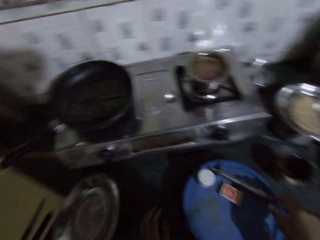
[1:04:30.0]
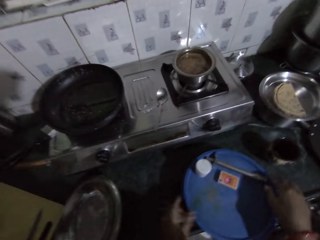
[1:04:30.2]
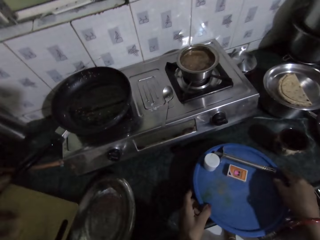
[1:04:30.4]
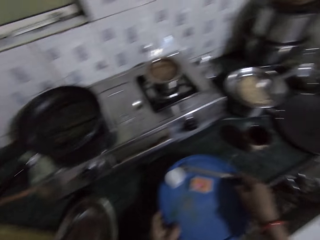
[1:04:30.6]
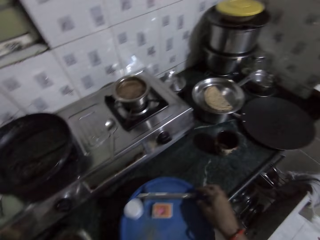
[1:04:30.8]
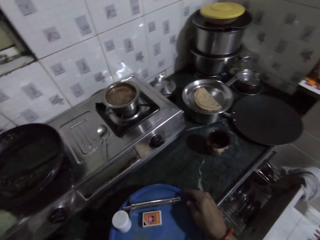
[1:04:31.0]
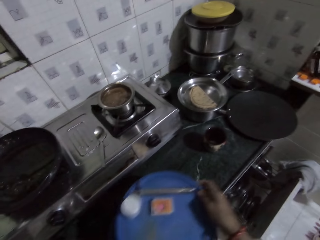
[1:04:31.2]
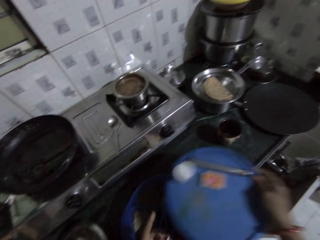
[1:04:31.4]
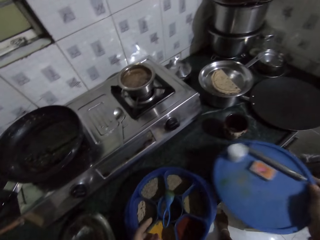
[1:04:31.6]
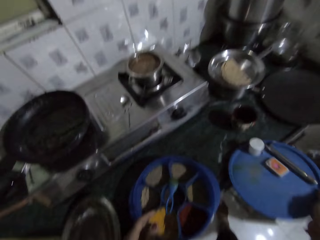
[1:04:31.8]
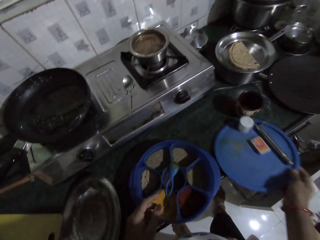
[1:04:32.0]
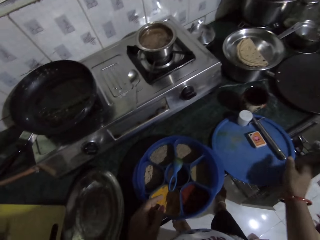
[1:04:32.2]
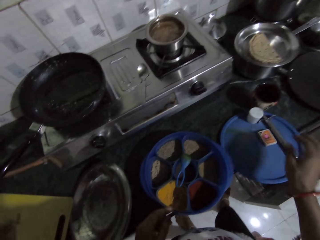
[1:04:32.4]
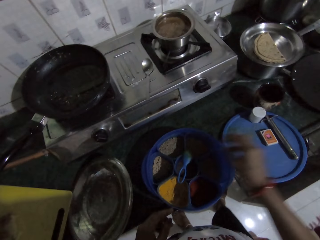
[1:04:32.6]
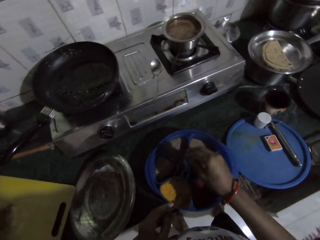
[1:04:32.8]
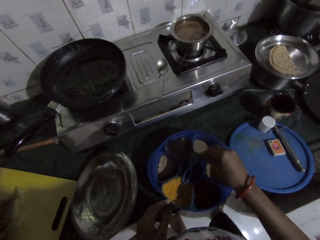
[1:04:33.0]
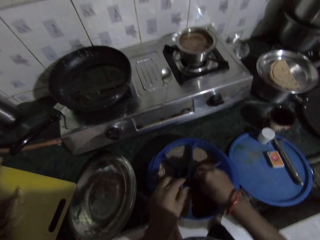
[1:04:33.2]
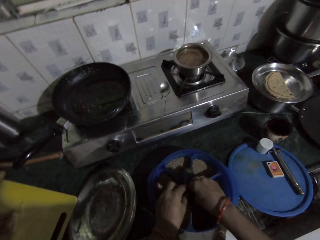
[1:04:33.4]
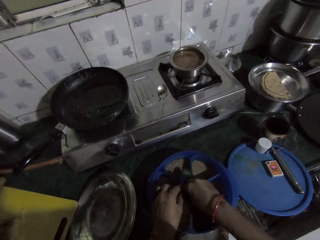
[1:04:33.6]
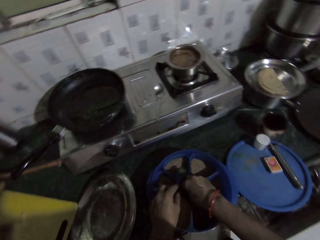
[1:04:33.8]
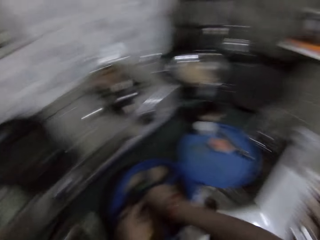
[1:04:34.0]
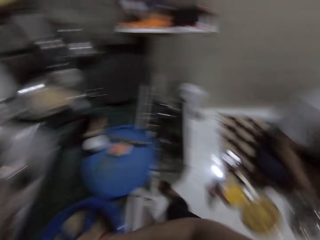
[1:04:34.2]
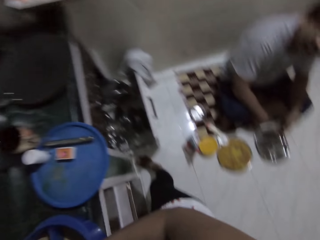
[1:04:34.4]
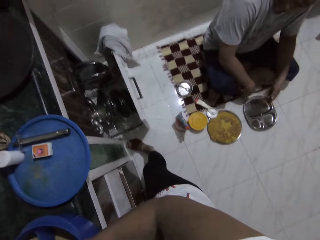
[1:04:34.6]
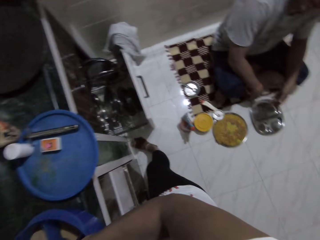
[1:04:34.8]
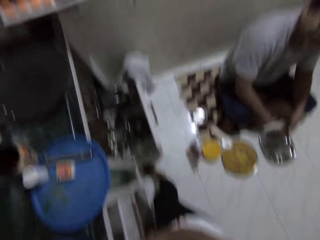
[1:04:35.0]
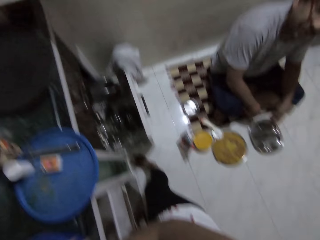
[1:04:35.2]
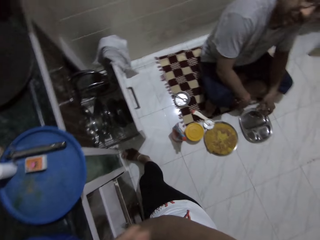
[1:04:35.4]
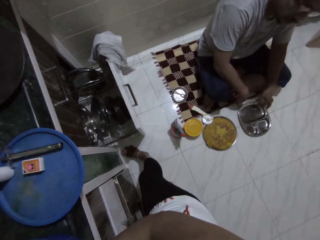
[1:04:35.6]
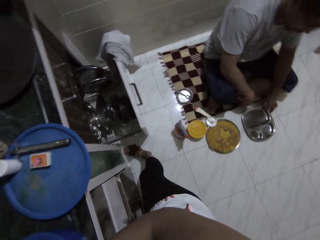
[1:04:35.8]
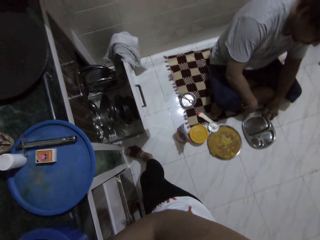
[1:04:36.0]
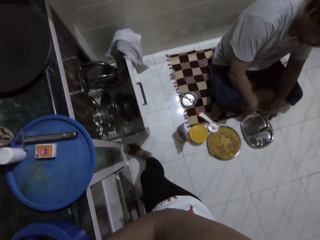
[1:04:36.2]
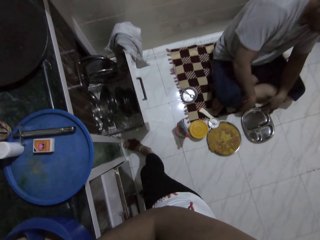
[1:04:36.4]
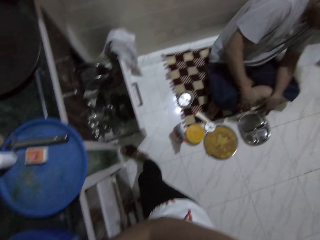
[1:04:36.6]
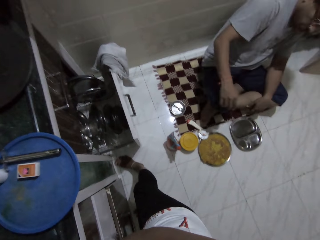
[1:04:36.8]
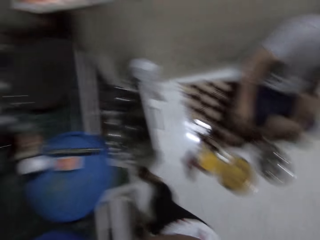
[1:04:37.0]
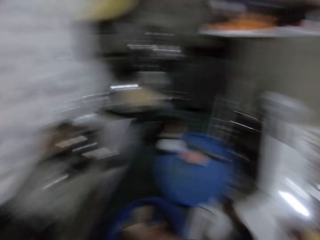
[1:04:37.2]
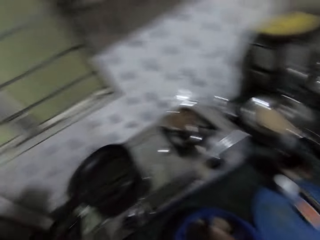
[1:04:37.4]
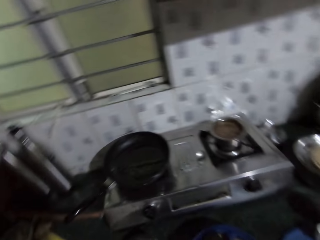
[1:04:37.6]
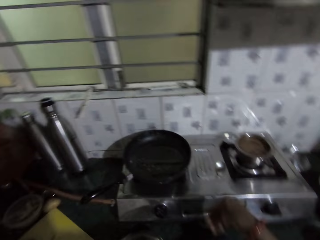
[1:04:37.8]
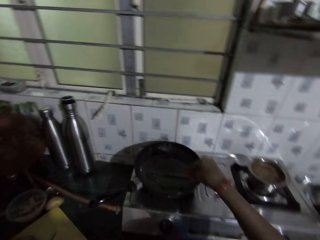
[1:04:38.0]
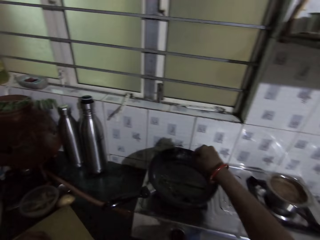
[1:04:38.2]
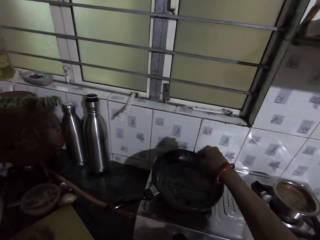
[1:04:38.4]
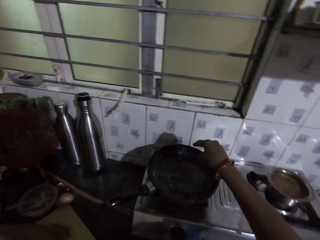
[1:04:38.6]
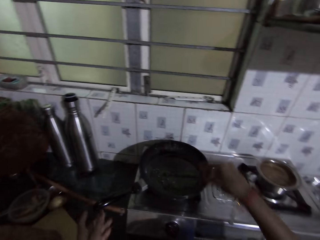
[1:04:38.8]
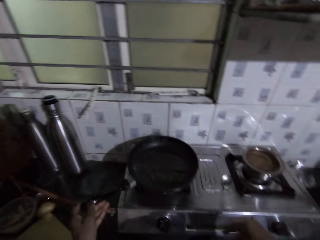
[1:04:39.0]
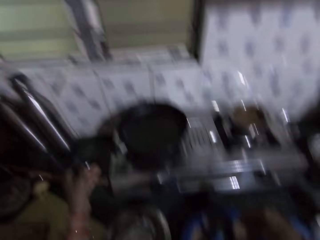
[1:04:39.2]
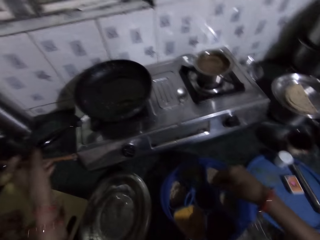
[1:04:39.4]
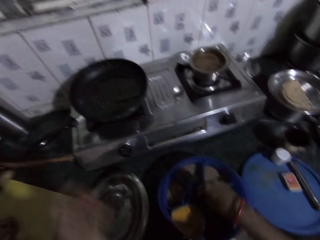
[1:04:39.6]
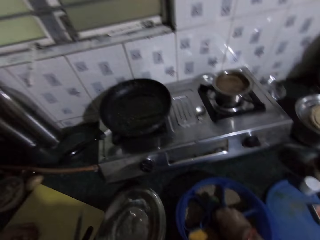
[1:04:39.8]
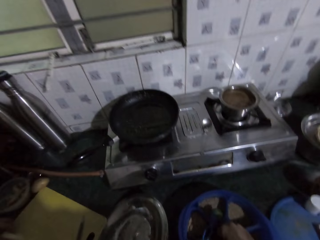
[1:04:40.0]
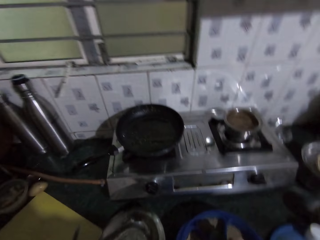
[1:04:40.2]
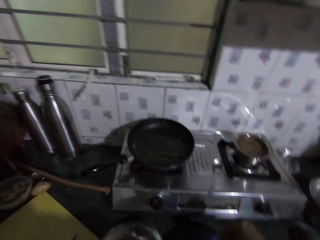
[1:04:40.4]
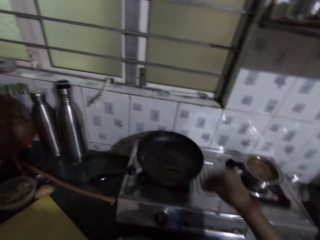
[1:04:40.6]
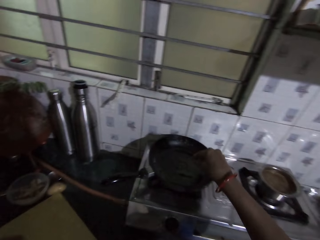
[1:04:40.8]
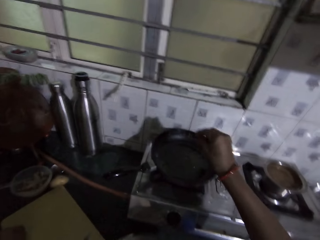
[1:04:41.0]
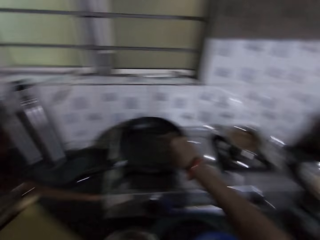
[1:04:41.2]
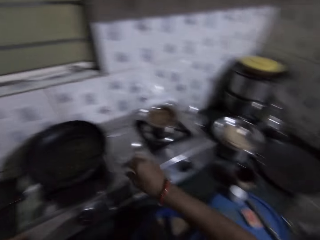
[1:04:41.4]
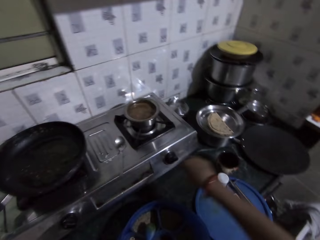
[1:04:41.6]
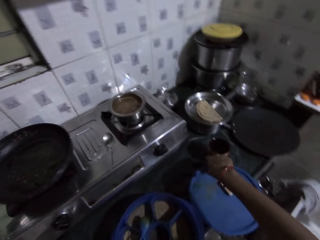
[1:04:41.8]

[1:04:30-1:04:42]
A woman touches some pieces of potatoes on the kitchen countertop with both hands. The camera wearer removes the cover of the plastic bowl on the kitchen countertop with both hands. The woman talks to the camera wearer. The camera wearer drops the cover of the plastic bowl on the kitchen countertop with her right hand. She interacts with a man. She collects some spices from the rubber bowl with both hands. The man moves the portion plate on the kitchen floor with his left hand. The camera wearer talks to the man. She turns. She puts the spices in the fry pan with her right hand. She touches the fry pan handle with her left hand. She collects some spices from the rubber bowl with her right hand. She interacts with the woman. She puts the spices in the fry pan with her right hand.

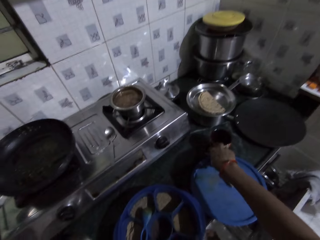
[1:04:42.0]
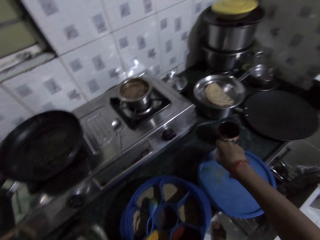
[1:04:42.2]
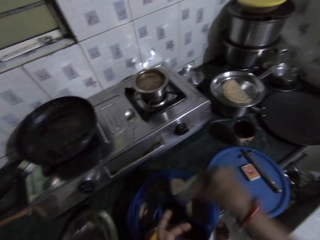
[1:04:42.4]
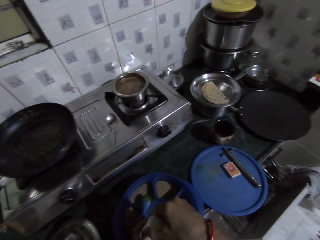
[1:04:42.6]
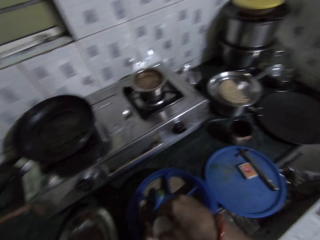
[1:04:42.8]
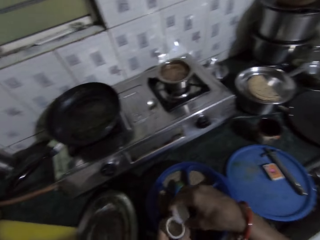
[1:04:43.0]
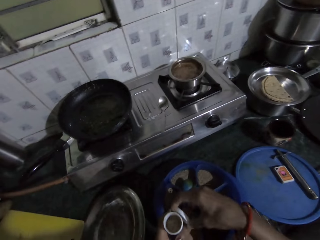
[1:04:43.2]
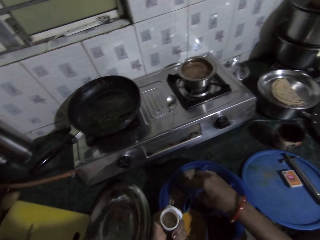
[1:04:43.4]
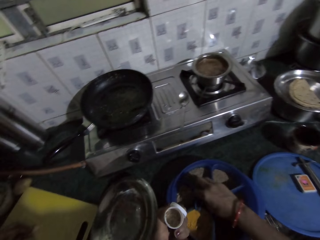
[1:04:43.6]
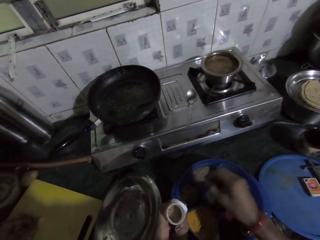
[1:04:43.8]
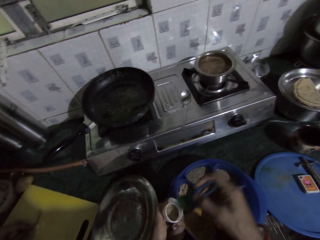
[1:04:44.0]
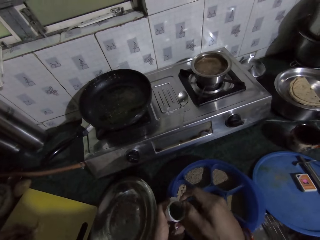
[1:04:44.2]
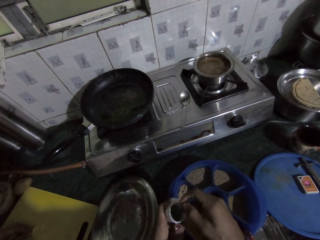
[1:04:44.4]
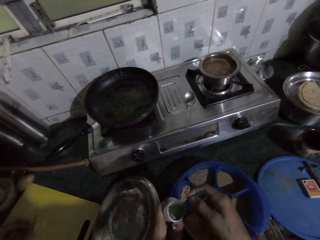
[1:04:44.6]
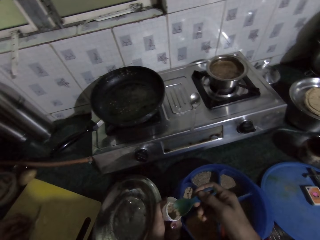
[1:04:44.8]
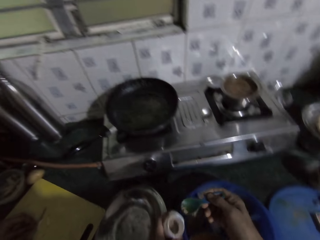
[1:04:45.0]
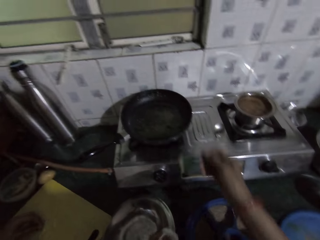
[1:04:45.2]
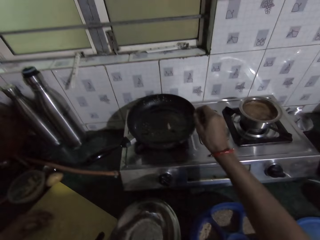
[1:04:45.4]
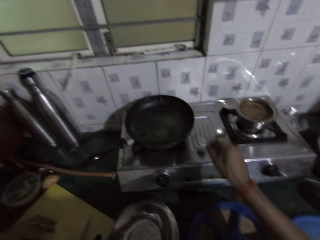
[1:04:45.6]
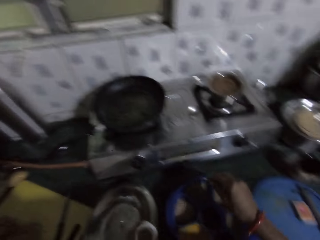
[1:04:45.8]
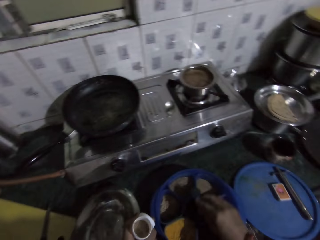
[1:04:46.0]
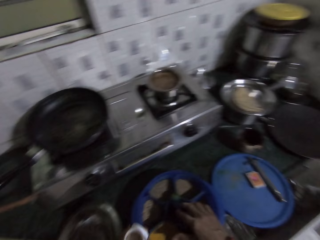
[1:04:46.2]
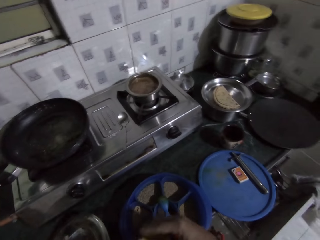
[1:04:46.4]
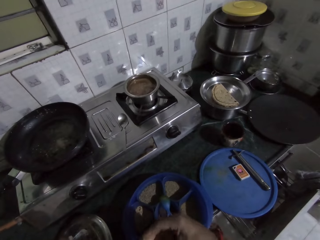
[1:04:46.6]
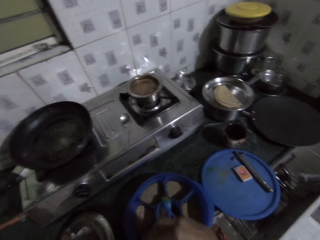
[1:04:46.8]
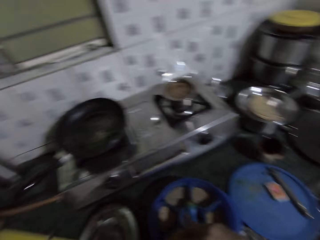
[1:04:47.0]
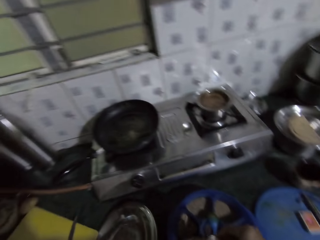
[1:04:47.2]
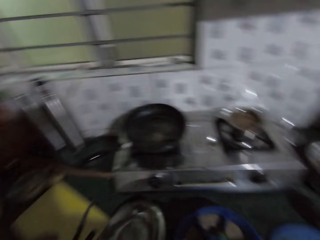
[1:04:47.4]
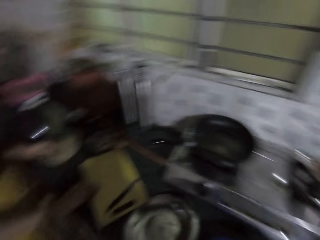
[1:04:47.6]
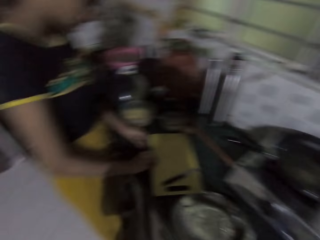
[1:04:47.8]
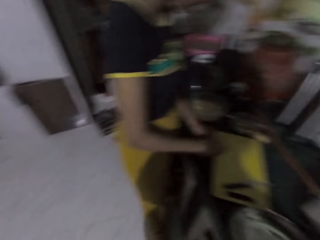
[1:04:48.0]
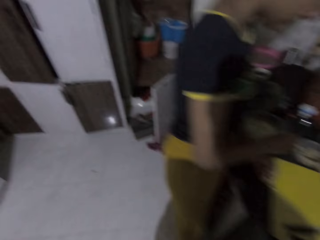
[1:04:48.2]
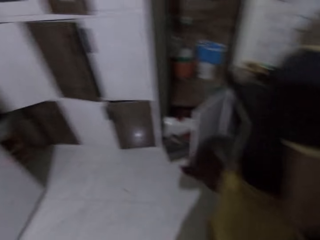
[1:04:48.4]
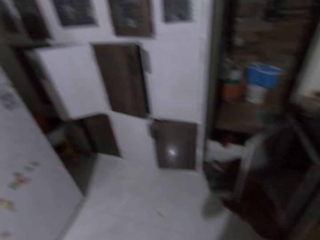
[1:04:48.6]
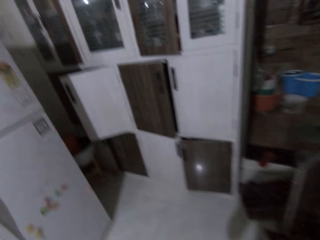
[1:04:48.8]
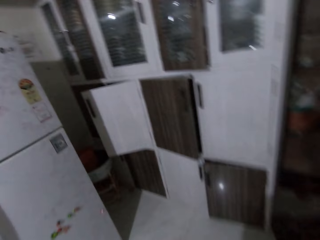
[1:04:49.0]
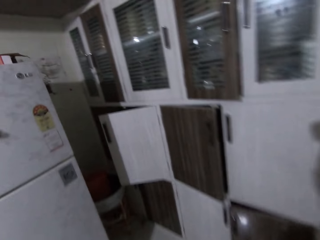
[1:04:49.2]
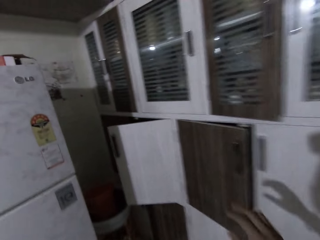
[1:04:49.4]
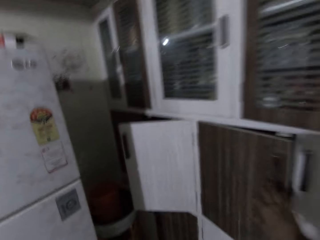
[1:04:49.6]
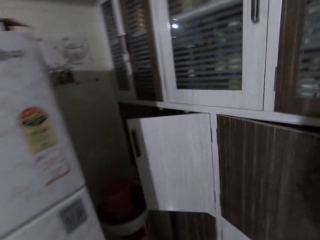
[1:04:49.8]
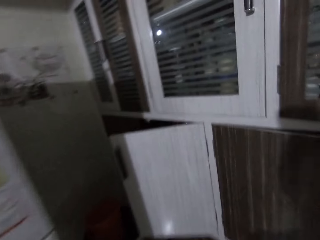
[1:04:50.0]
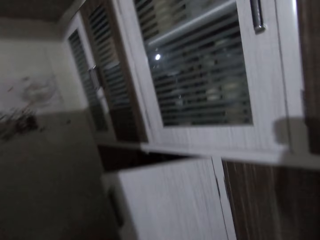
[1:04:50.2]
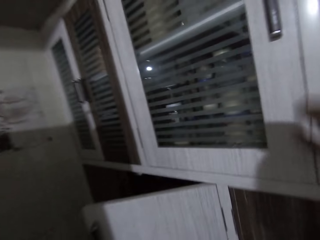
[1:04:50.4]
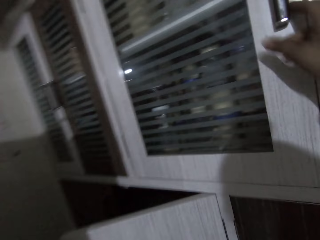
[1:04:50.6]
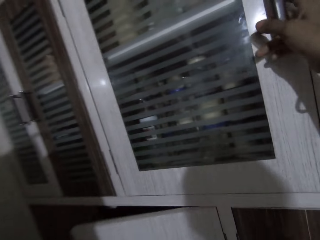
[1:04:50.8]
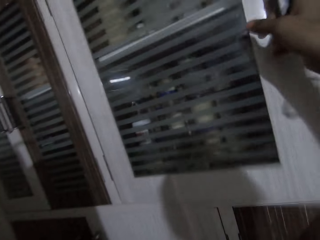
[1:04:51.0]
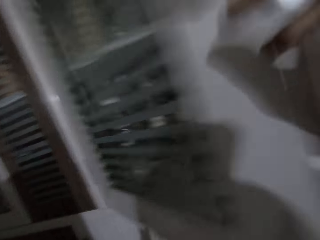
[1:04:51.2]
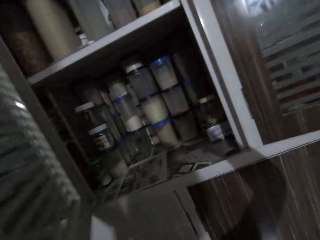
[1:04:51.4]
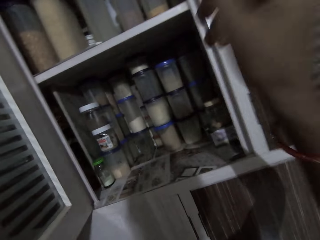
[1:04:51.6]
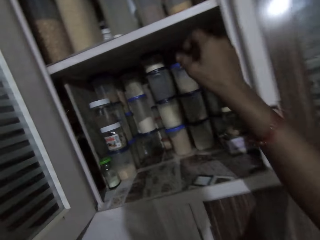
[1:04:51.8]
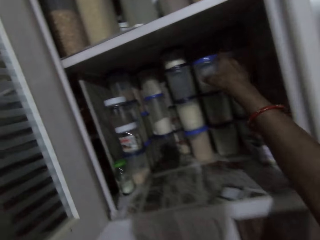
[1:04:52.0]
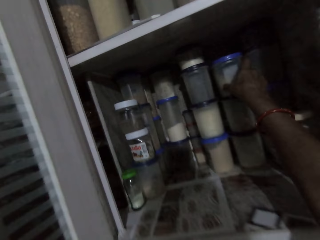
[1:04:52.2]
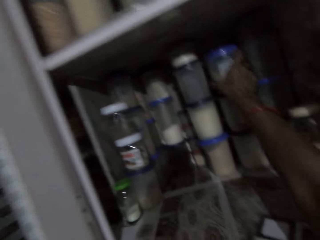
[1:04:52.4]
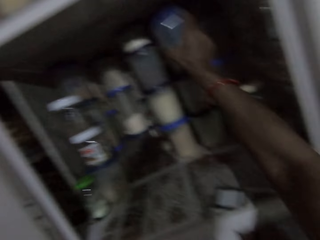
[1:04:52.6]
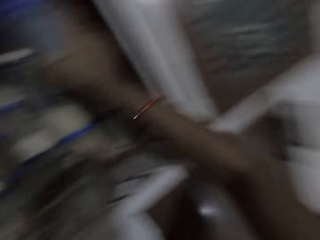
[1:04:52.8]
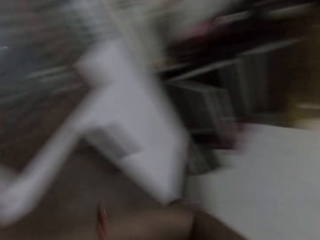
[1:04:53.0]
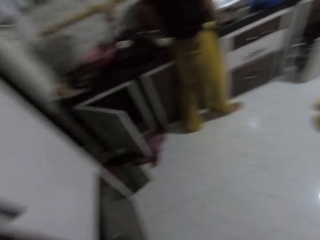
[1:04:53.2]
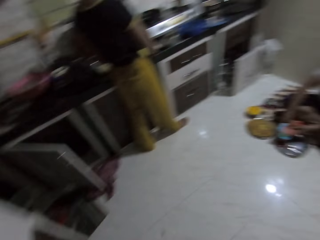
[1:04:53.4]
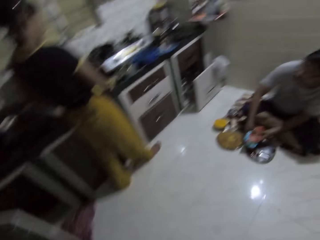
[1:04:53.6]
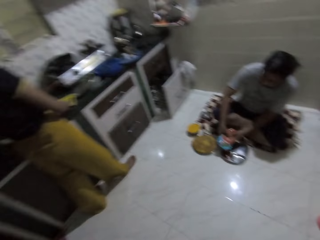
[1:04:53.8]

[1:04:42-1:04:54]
The camera wearer collects a spice can from the cover of the plastic rubber with her right hand. She holds the spice can with both hands. She opens the cover of the spice can with her right hand. A woman slices the piece of potato on the chopping board with the knife in her right hand. The camera wearer collects a plastic spoon from the rubber bowl with her right hand. She collects some spices from the spice can with the plastic spoon in her right hand. She pours the spices in the fry pan with the plastic spoon in her right hand. The woman drops the knife on the chopping board with her right hand. The camera wearer drops the plastic spoon on the rubber bowl with her right hand. She covers the spice can with her right hand. The woman packs the slices of potatoes from the chopping board with her right hand. The camera wearer walks towards the kitchen cabinet. She touches the kitchen cabinet door with her right hand. She opens the kitchen cabinet door with her right hand. She picks up a plastic plate from the kitchen cabinet with her right hand. She walks towards the electric cooker. A man pours ketchup from the sachet of ketchup into the plate on the floor with both hands.
